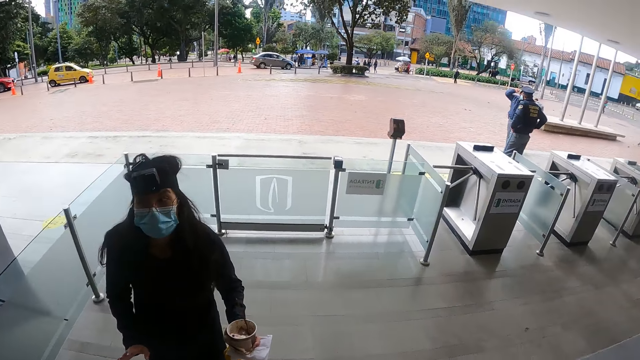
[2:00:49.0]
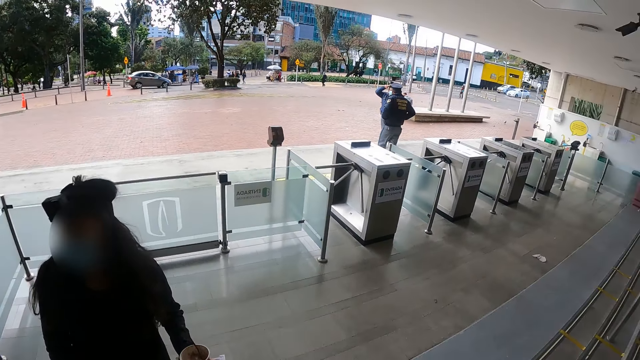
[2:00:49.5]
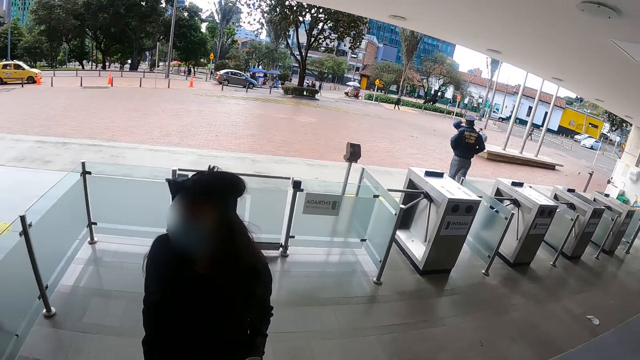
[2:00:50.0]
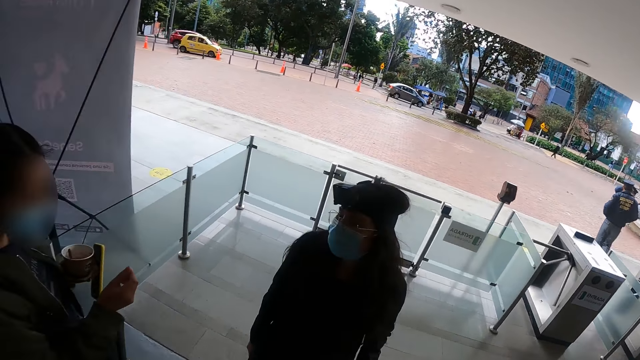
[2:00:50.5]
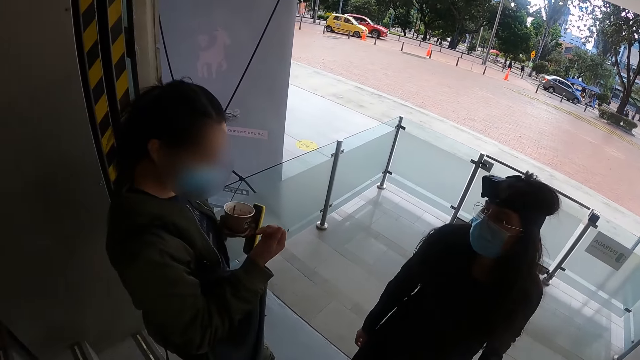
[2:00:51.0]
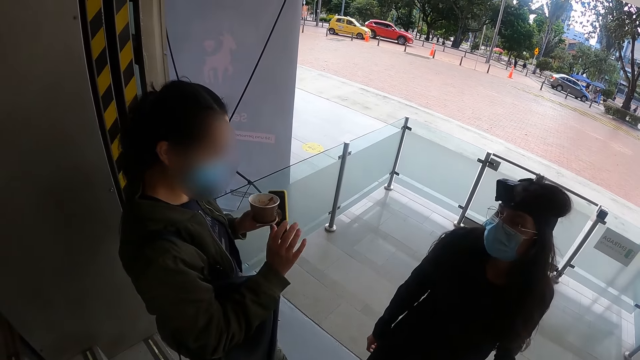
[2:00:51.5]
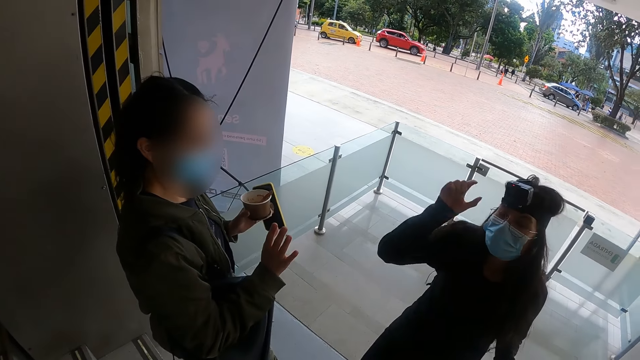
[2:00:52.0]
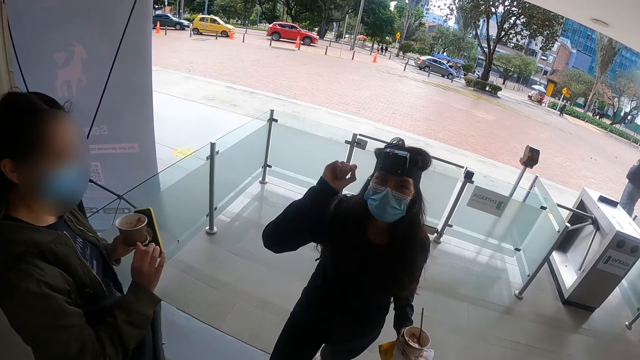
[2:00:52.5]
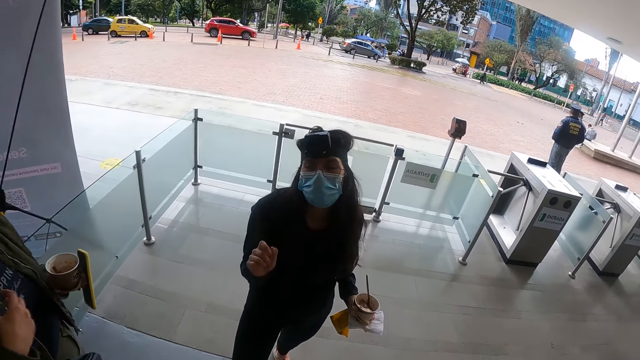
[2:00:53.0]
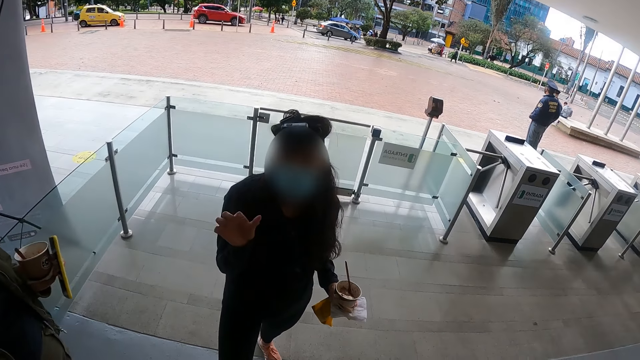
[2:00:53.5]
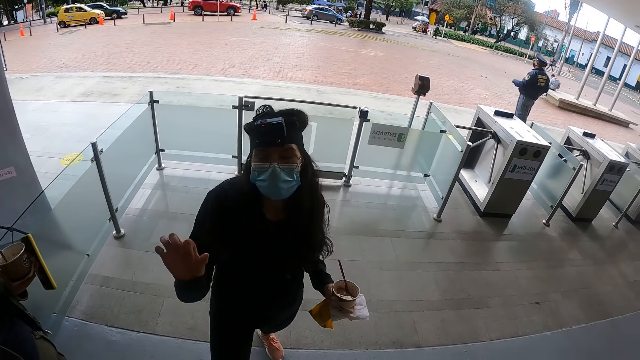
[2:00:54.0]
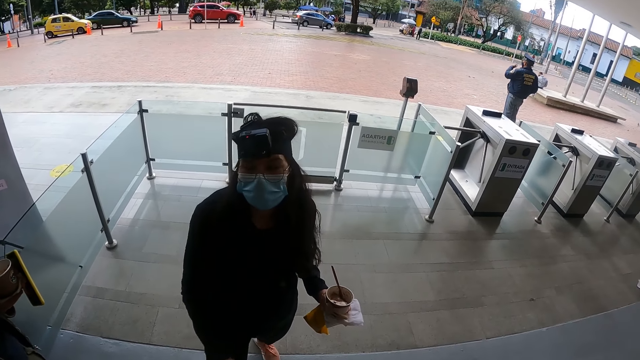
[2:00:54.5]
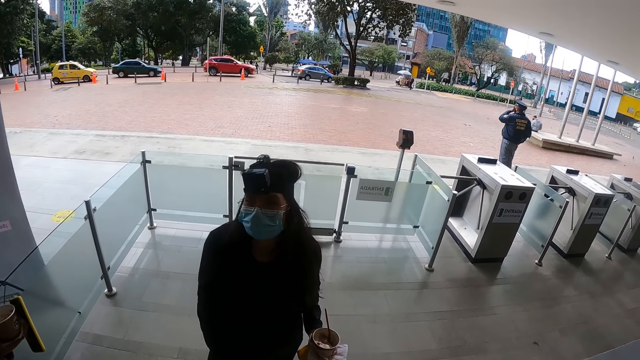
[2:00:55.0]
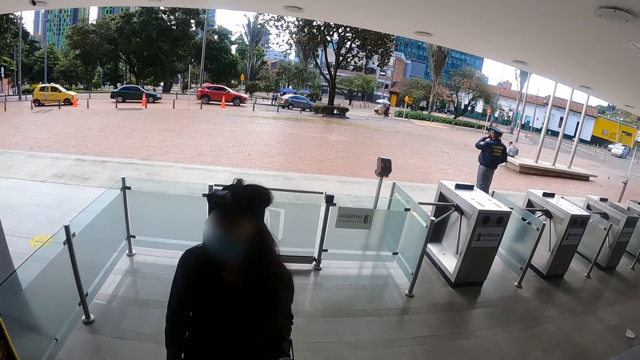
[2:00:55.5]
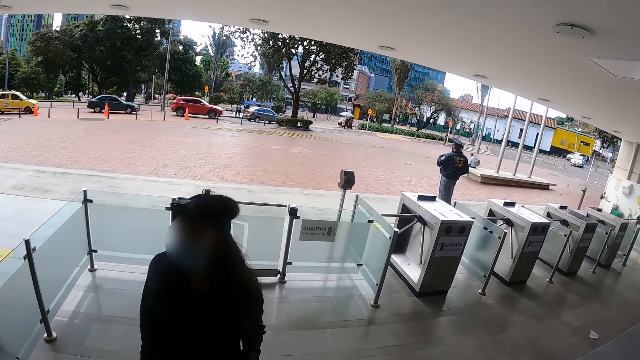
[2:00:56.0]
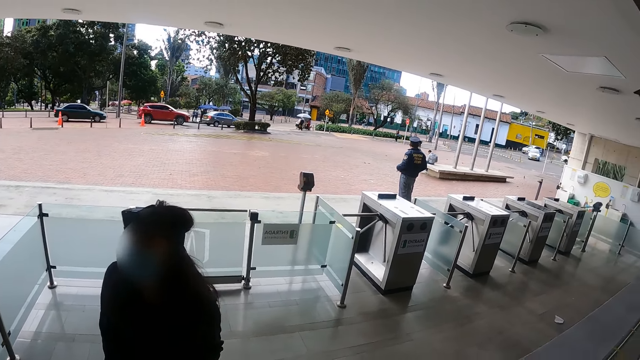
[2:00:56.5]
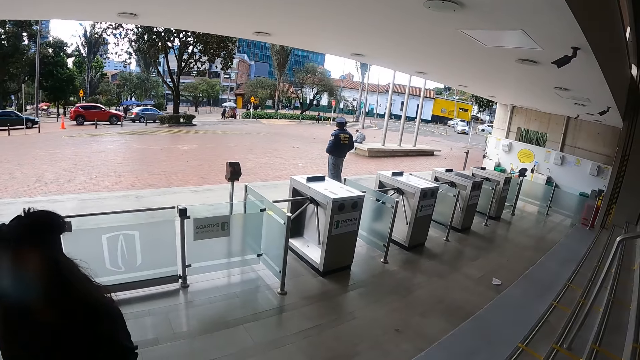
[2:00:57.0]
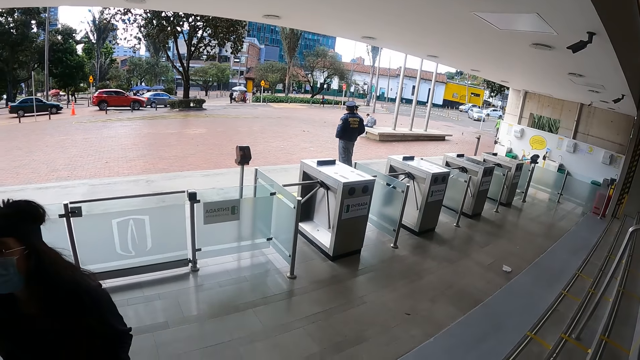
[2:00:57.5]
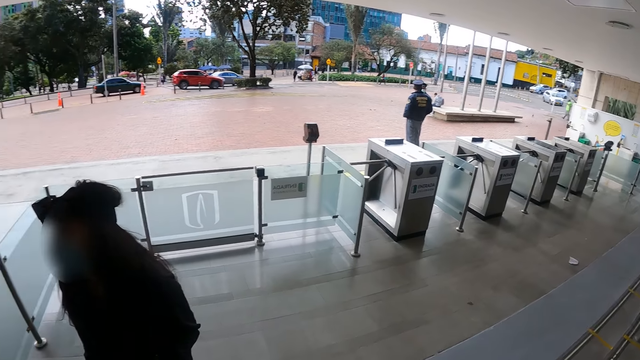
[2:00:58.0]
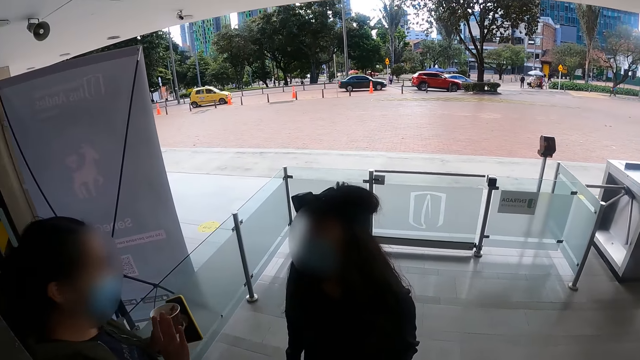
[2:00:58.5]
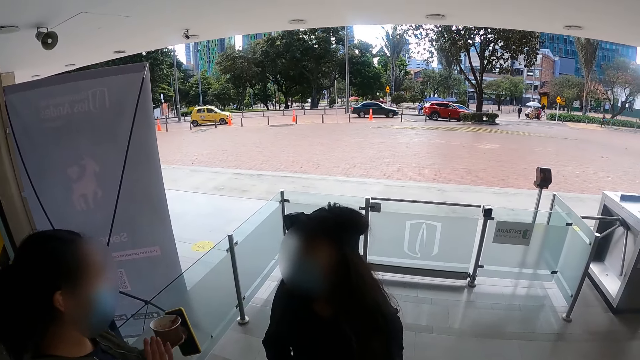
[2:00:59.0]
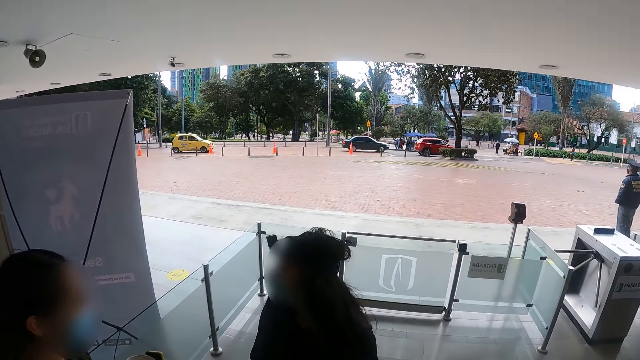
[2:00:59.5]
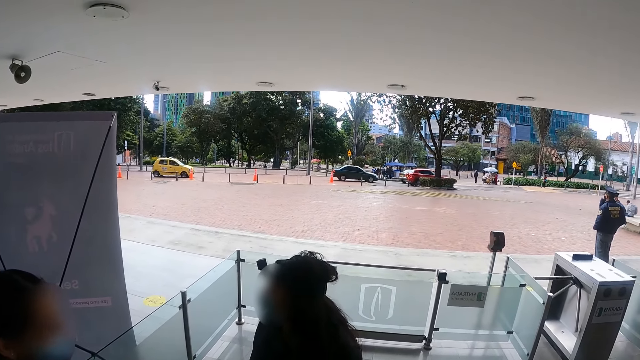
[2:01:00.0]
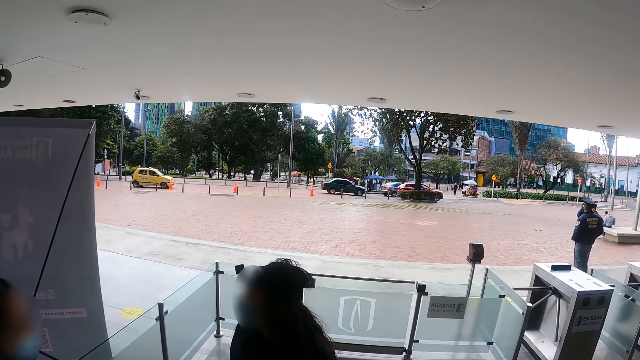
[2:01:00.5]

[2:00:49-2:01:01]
A person converses with another person. The other person sways a hand. The other person converses with the first person.

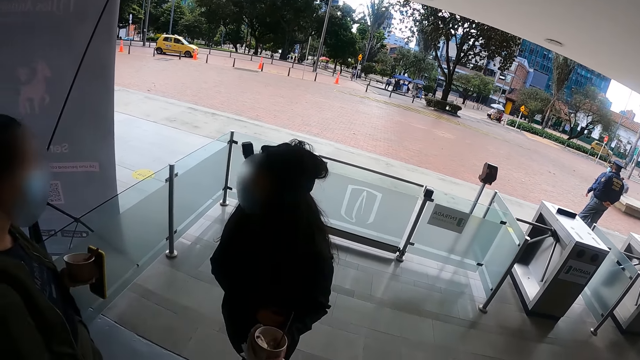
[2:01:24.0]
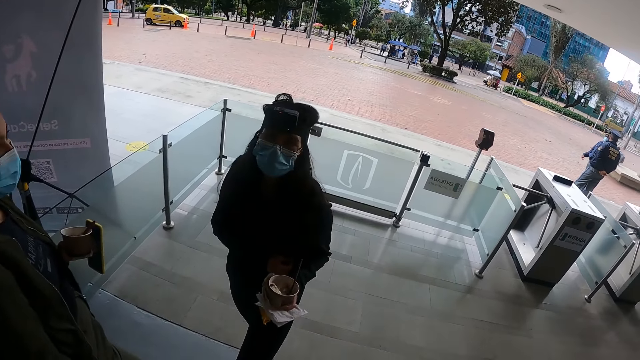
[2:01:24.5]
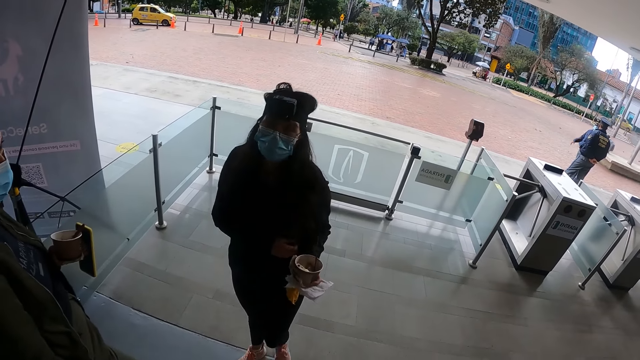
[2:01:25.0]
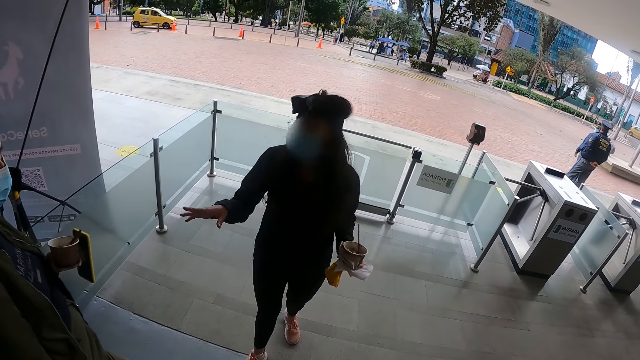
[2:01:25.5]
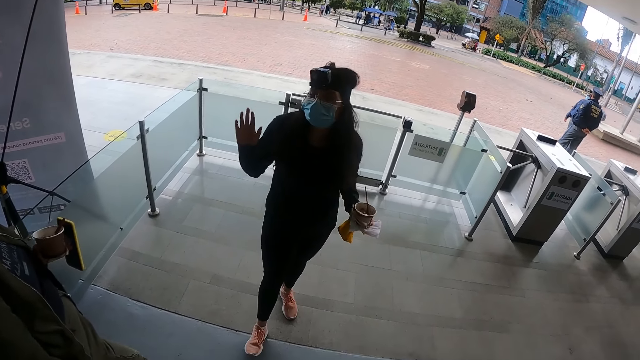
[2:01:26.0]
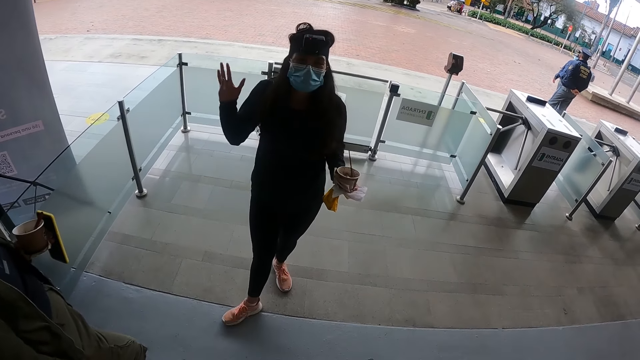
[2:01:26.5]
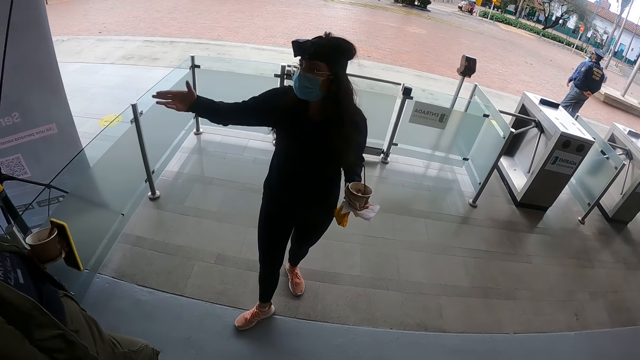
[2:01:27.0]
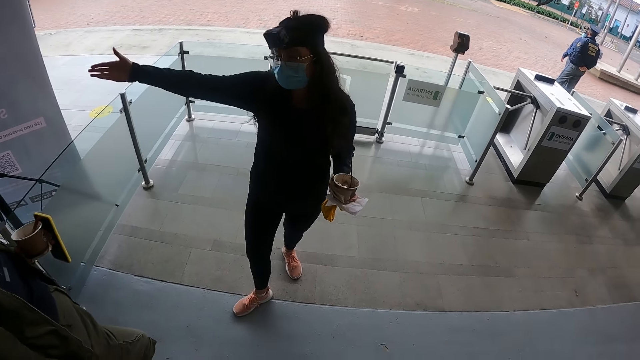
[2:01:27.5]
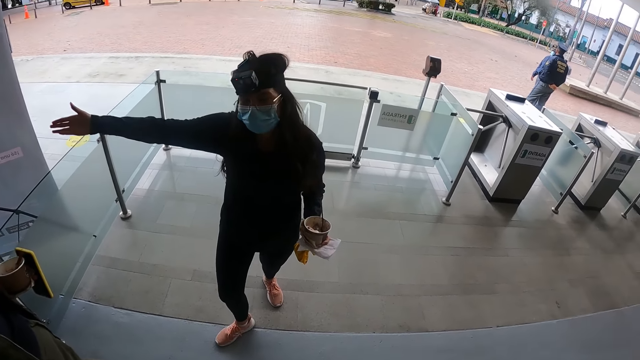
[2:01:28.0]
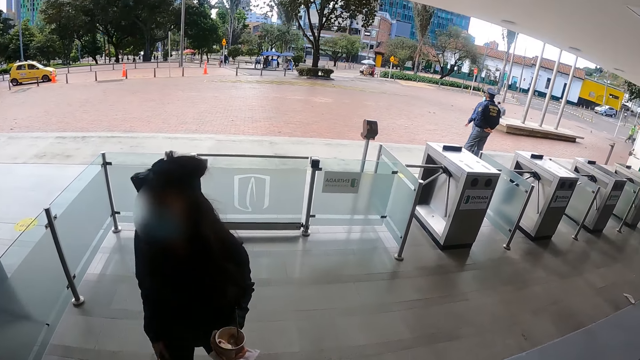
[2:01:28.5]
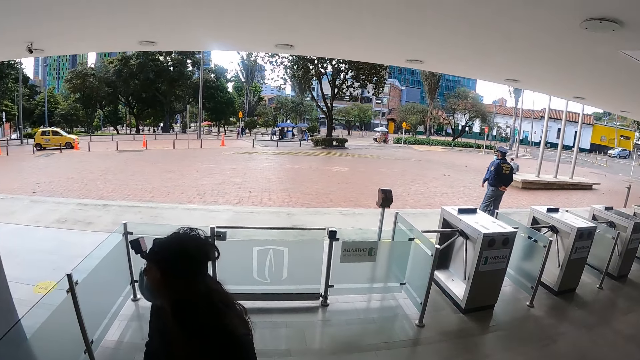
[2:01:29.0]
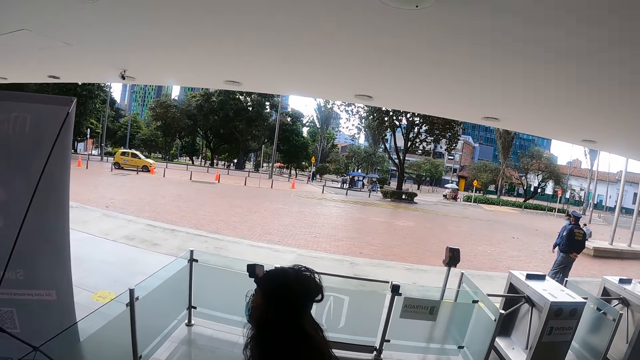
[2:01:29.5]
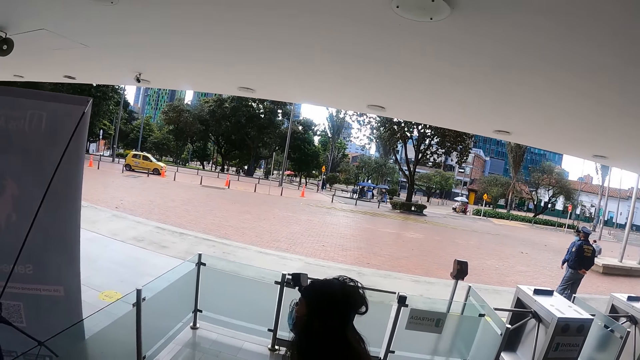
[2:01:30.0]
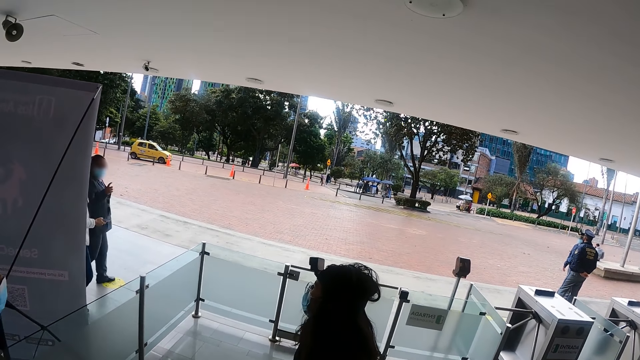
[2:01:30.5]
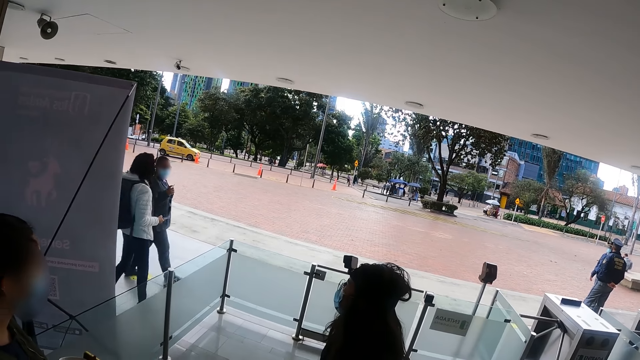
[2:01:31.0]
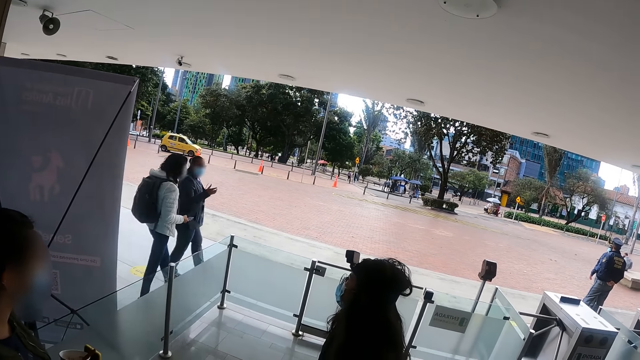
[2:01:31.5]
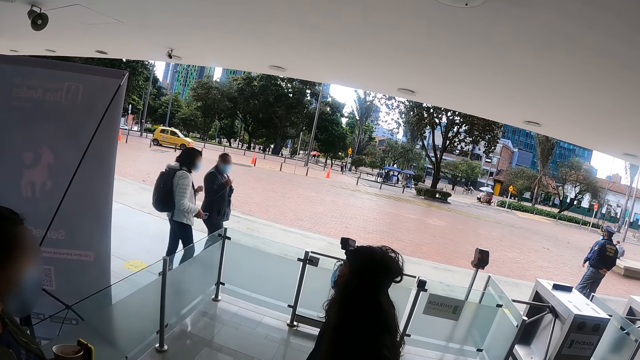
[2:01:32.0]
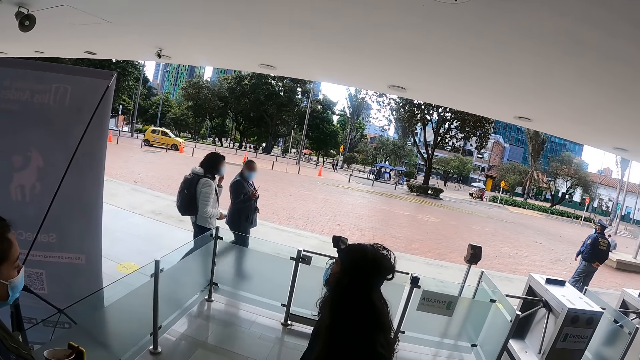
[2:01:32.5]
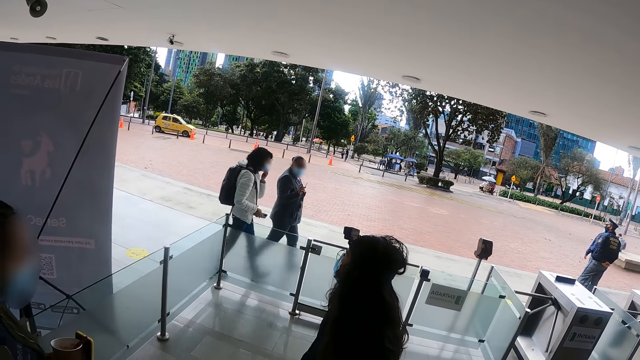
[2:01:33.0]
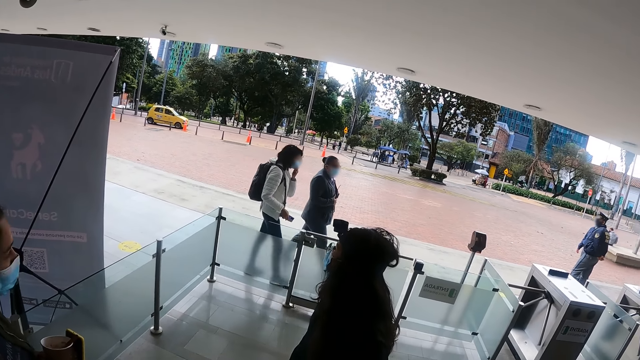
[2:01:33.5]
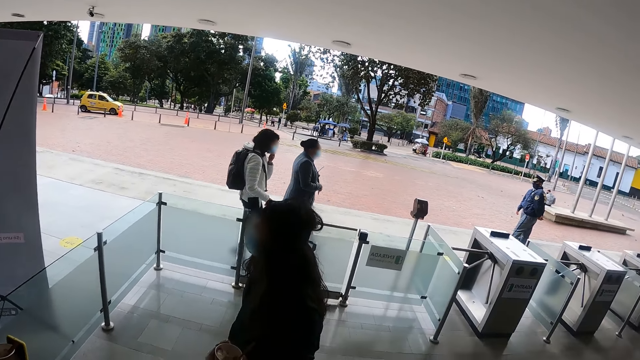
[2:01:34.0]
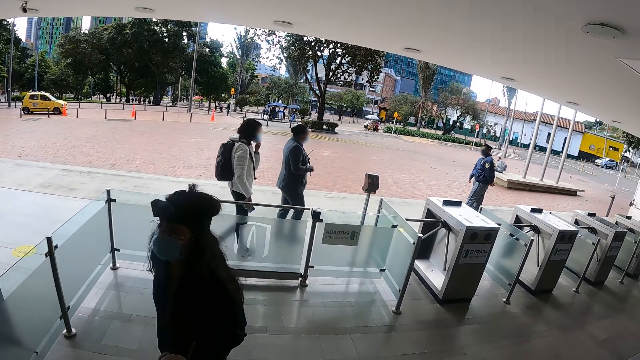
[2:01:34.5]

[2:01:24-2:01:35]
A person sways a hand. The camera wearer looks around. The person converses with another person.
